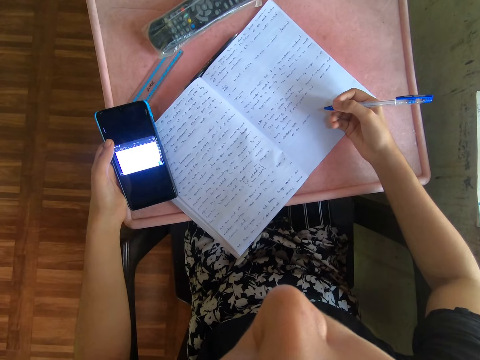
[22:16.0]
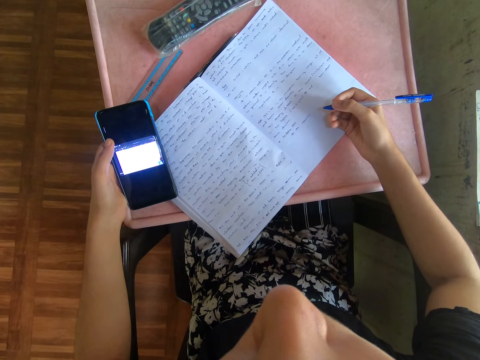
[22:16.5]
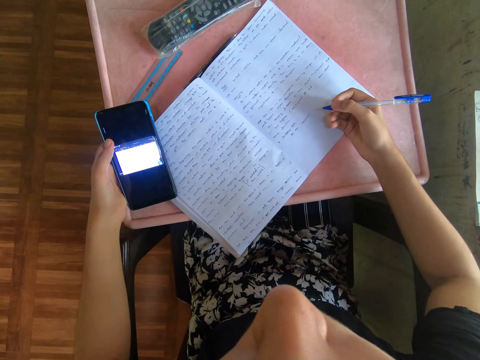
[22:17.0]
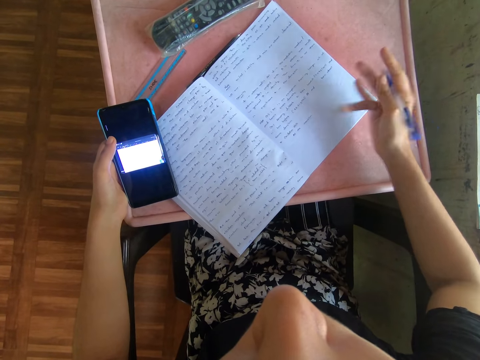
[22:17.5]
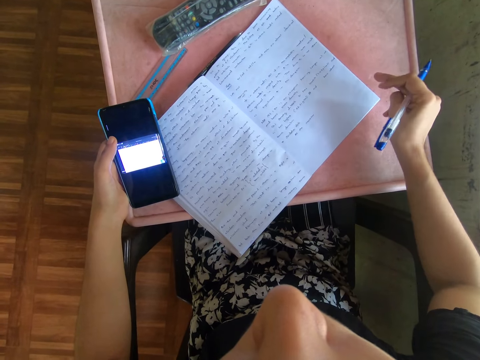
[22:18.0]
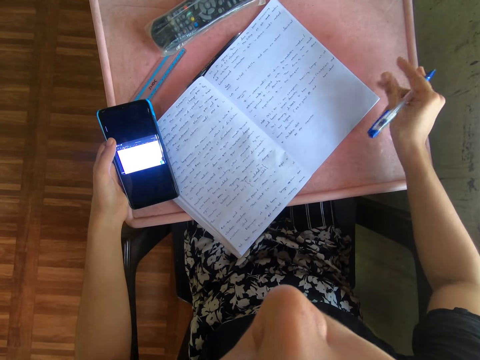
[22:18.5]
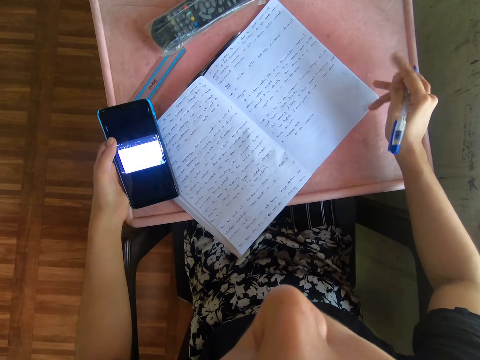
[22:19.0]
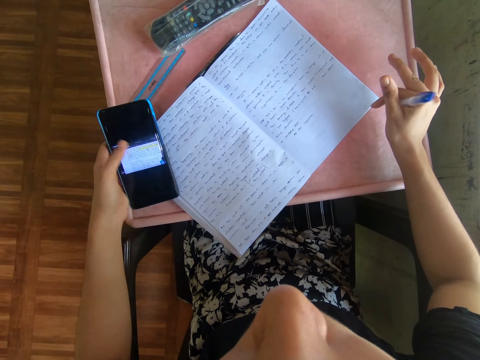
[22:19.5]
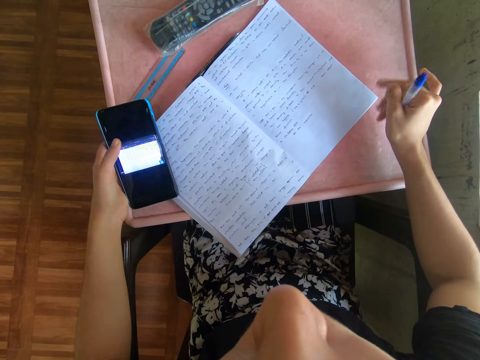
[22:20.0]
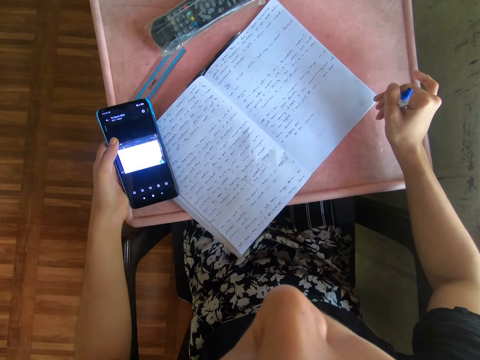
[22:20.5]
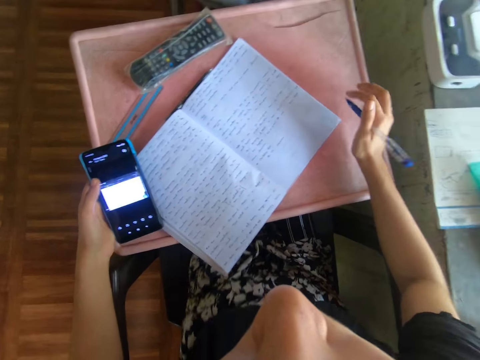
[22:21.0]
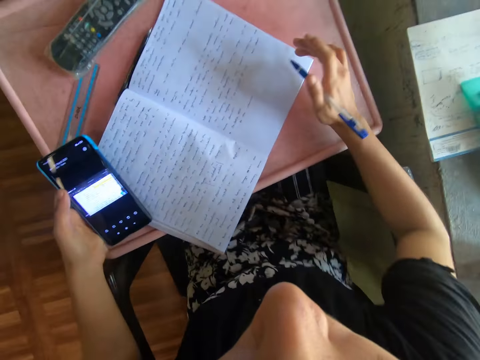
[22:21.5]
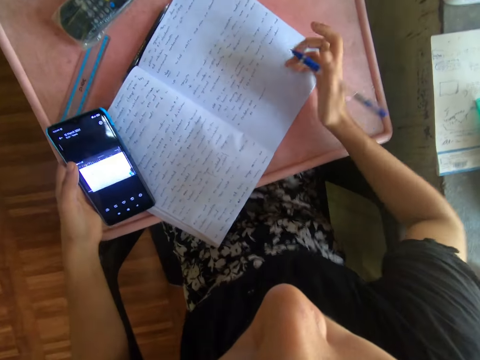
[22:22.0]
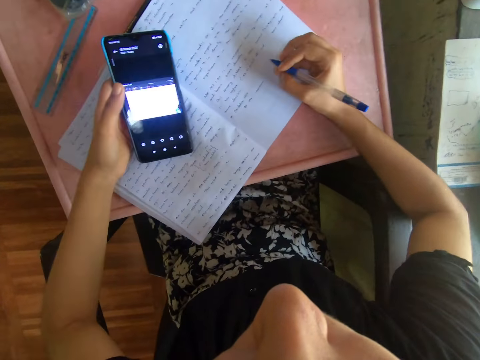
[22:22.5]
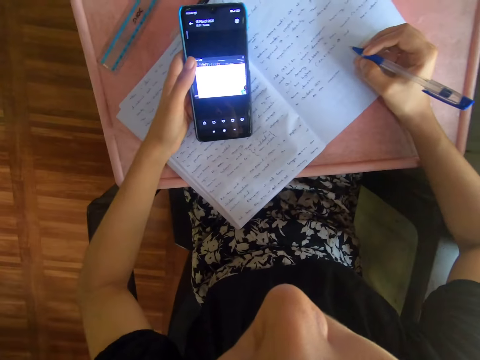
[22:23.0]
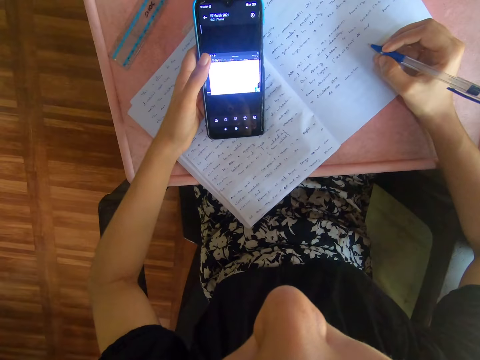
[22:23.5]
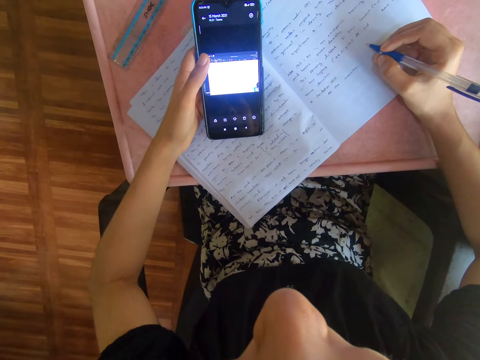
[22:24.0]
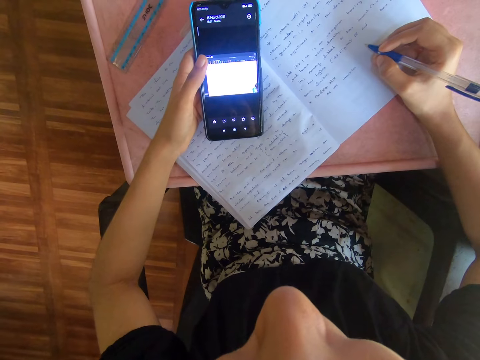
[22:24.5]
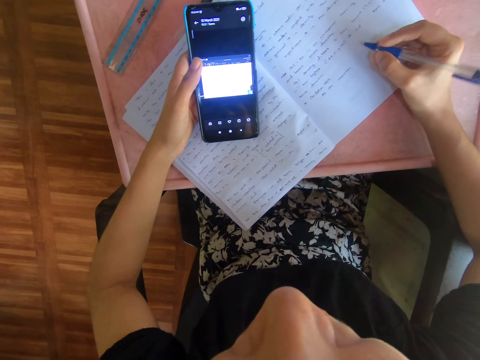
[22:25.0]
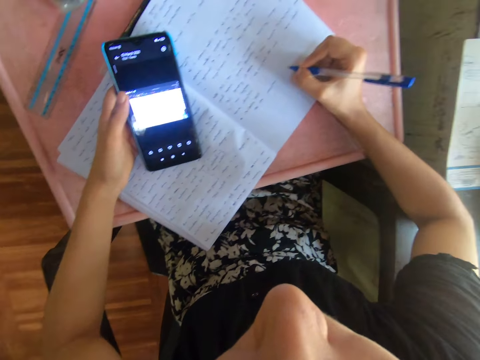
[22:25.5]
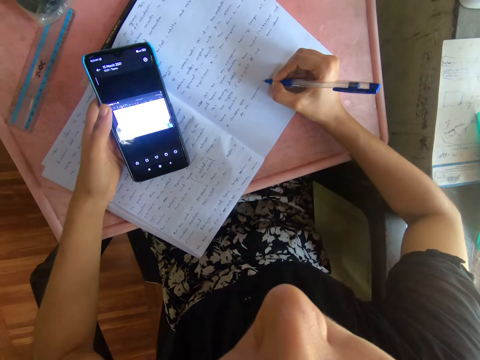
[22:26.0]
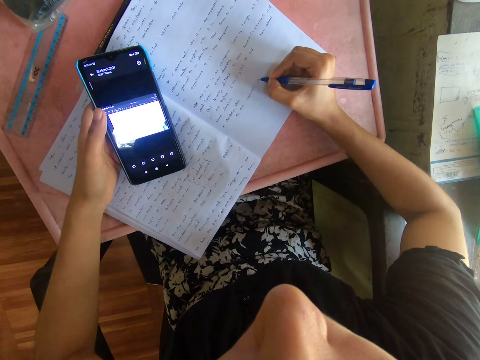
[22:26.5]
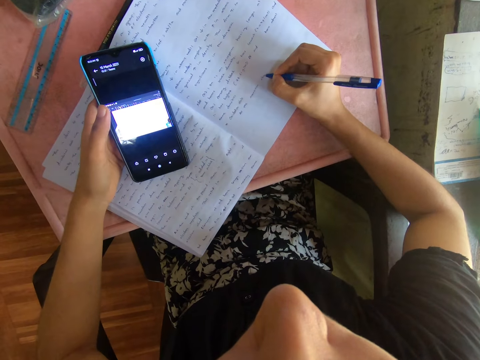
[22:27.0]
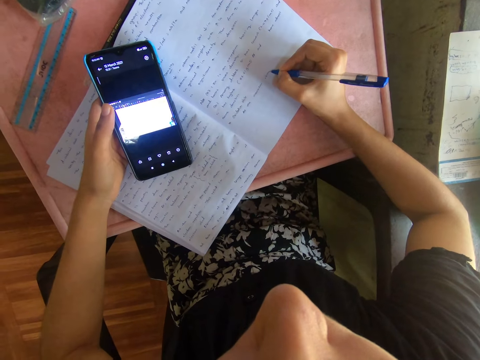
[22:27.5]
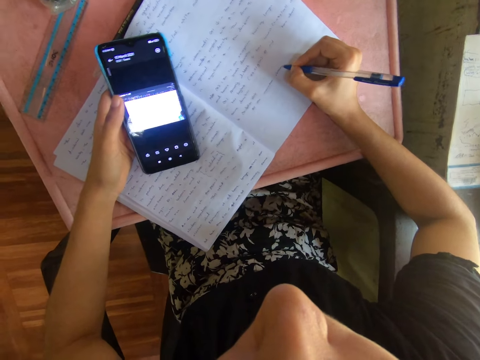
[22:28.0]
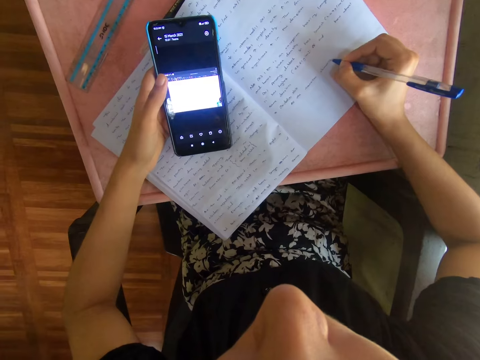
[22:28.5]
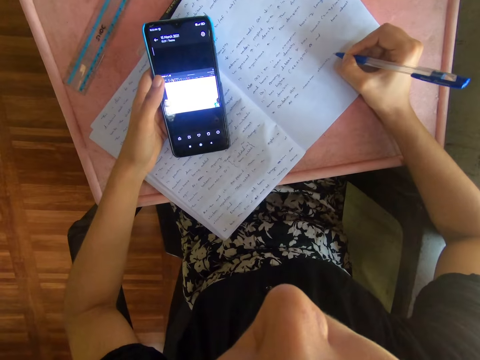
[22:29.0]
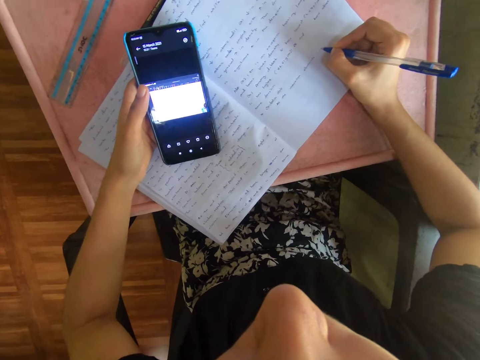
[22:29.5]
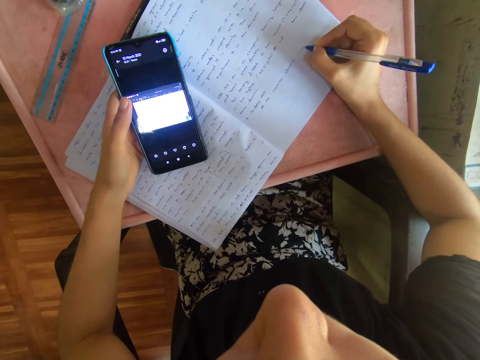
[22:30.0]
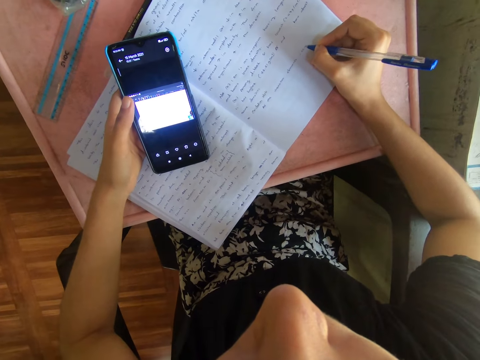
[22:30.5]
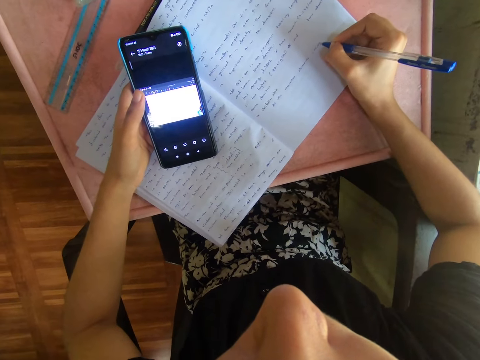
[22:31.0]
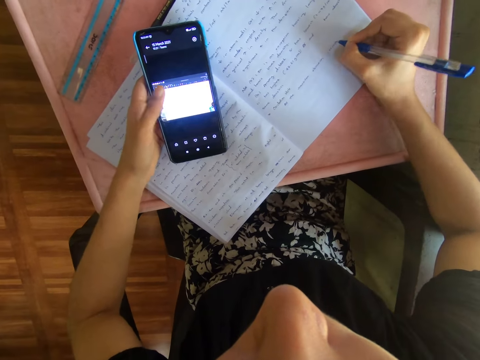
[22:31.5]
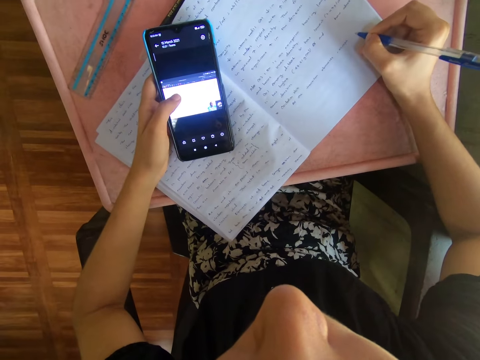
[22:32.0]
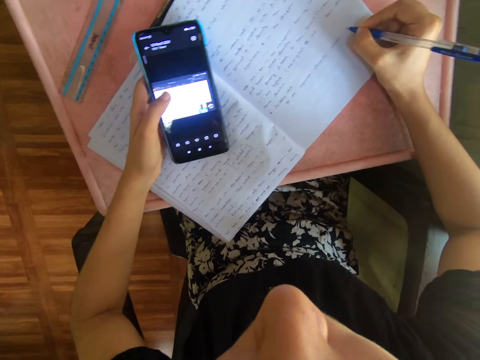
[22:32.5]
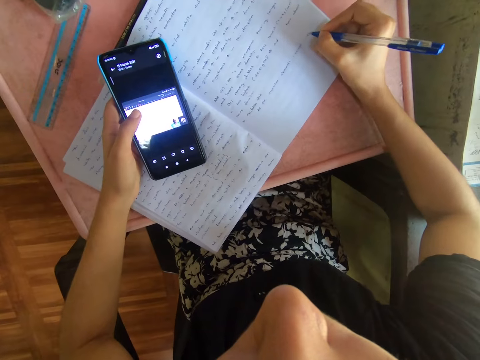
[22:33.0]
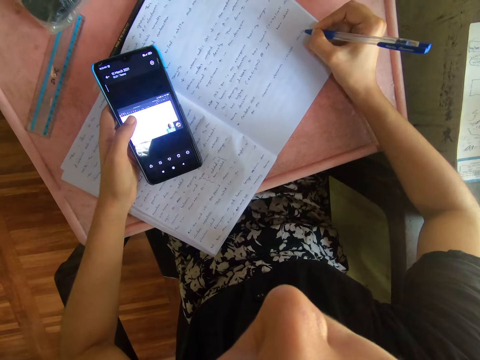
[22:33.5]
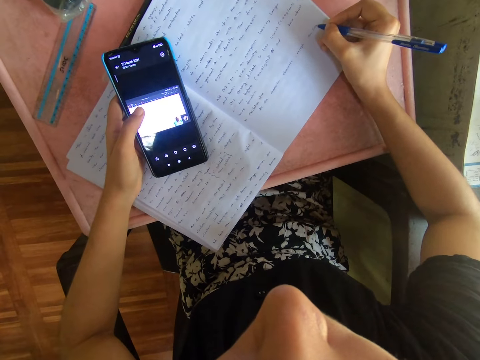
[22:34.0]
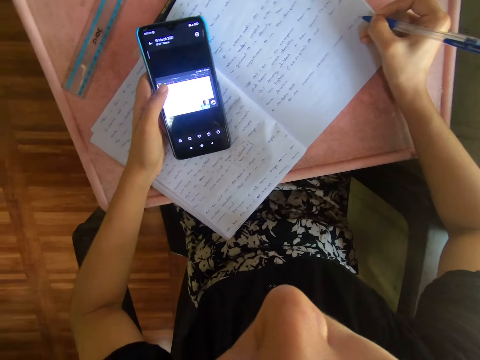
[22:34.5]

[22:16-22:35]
The camera wearer moves the fingers. They look at the phone. They write on the book. They operate the phone. They write on the book.

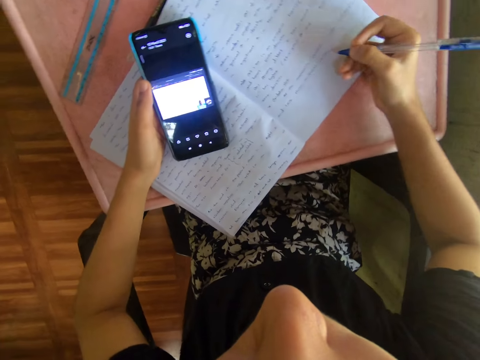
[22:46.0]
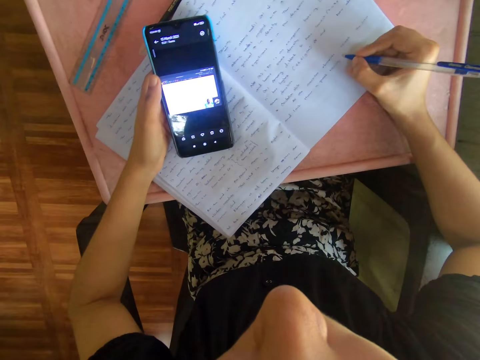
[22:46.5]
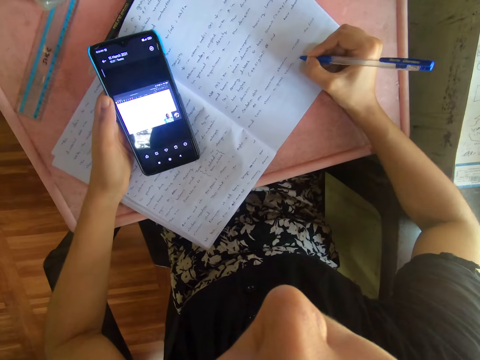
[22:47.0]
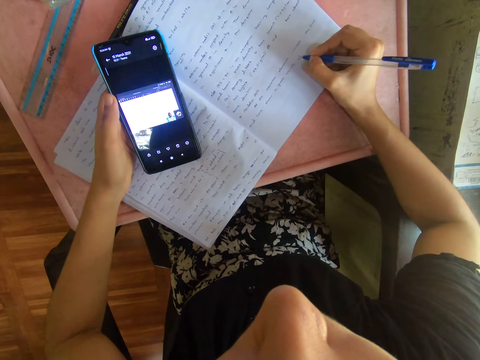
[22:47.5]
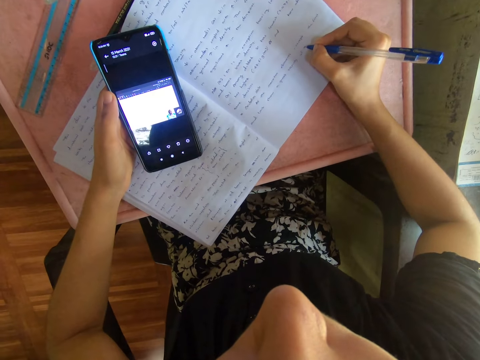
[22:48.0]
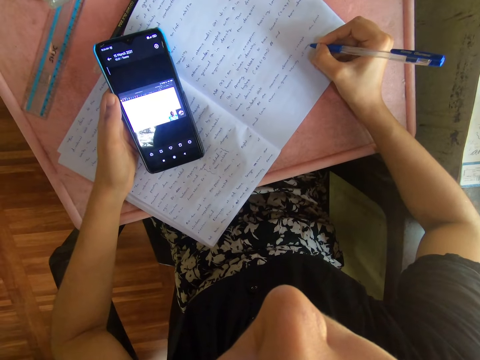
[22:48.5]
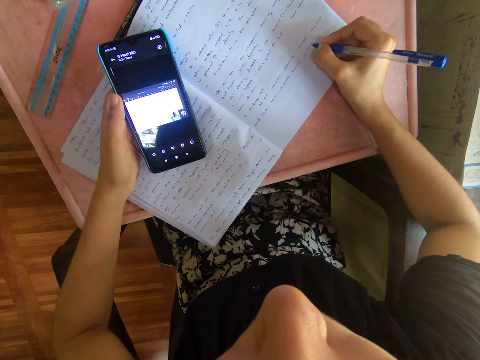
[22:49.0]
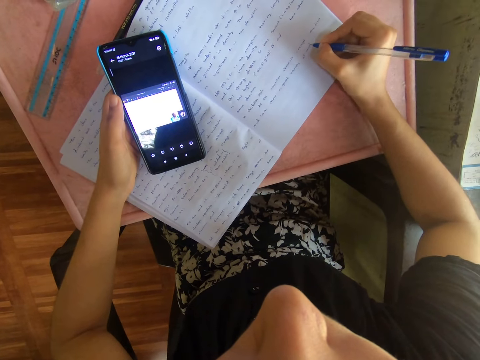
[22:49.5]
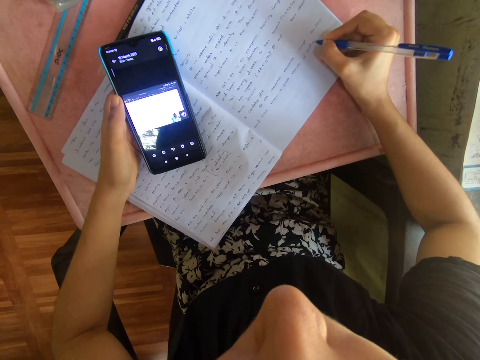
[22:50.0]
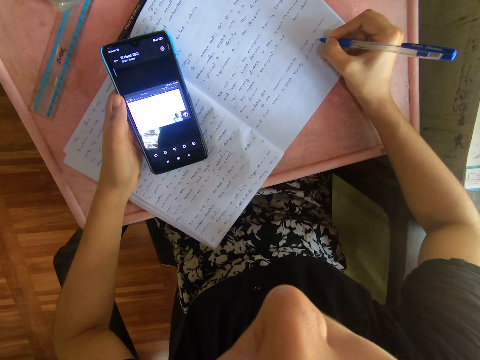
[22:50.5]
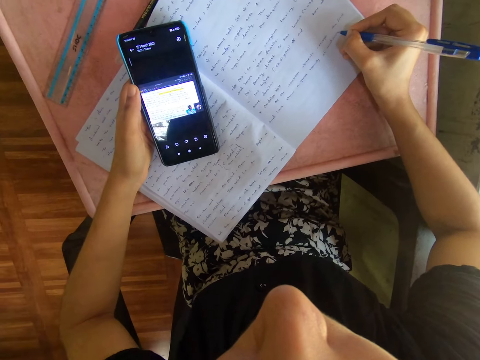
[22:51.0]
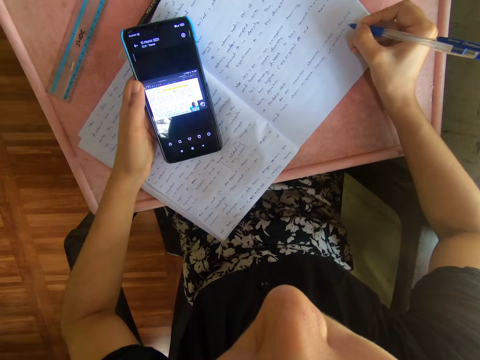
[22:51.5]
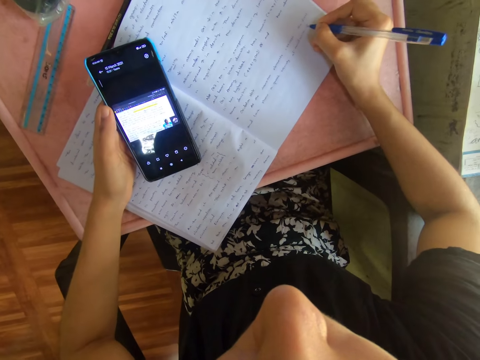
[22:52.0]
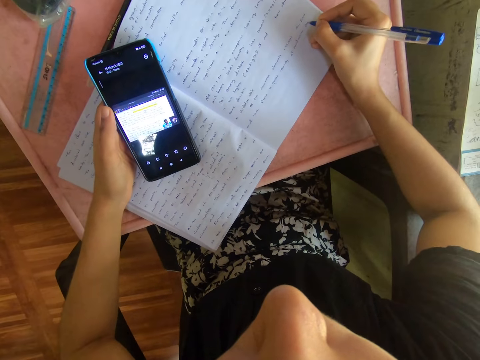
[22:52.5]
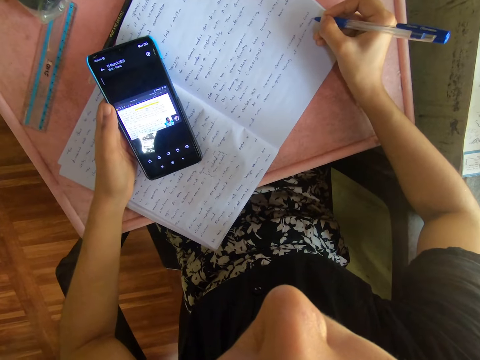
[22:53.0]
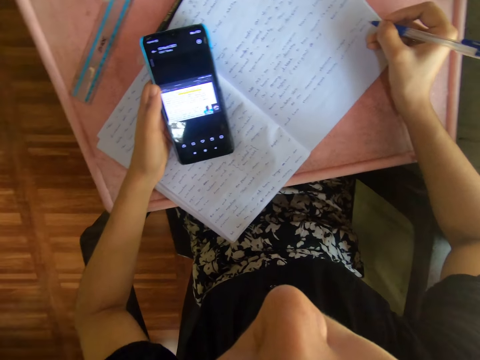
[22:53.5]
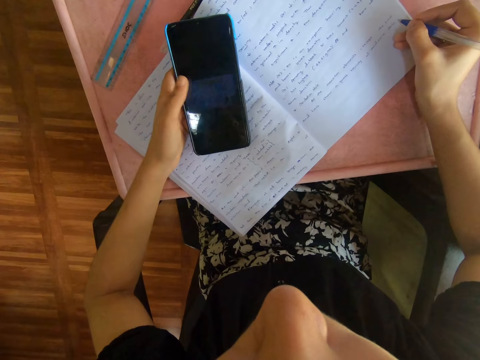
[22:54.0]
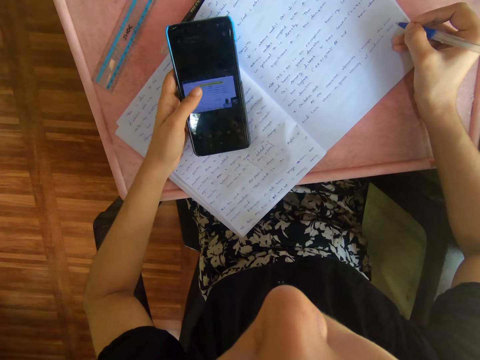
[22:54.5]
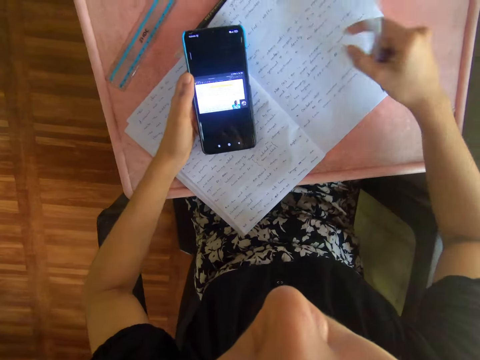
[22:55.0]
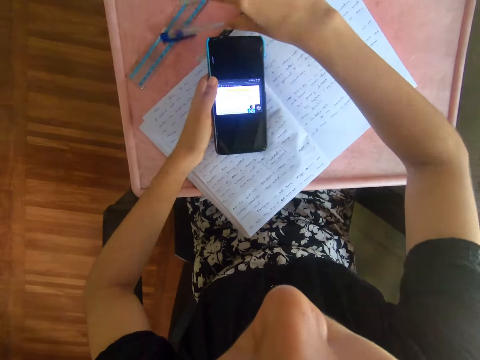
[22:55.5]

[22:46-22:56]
The camera wearer looks at the phone. They write on the book. They look at the phone. They write on the book. They look at the phone. They scroll on the cellphone. They press the phone.
